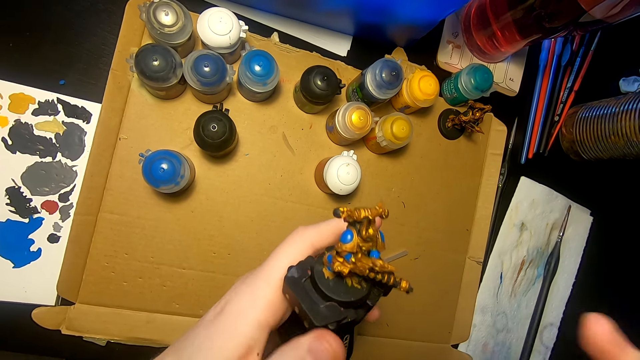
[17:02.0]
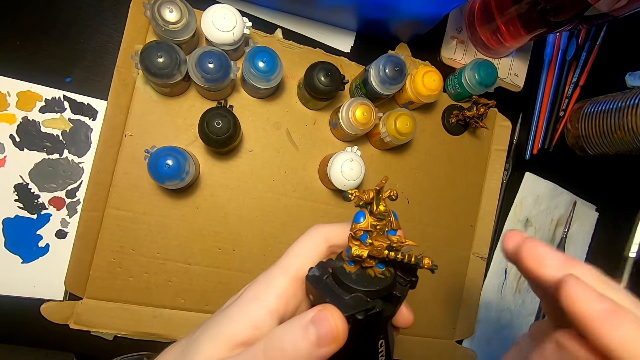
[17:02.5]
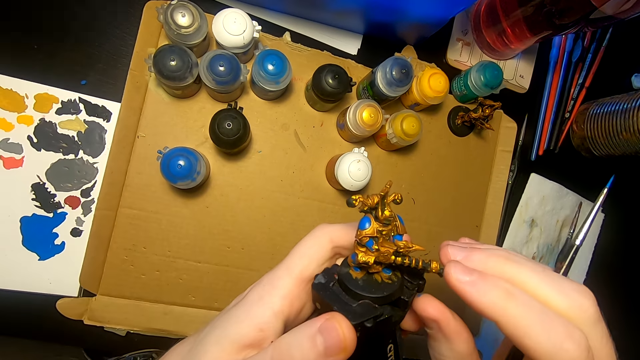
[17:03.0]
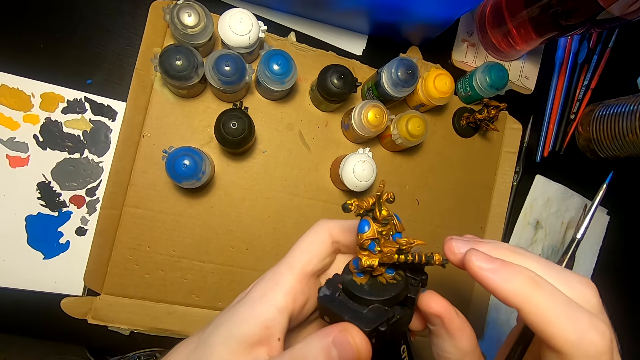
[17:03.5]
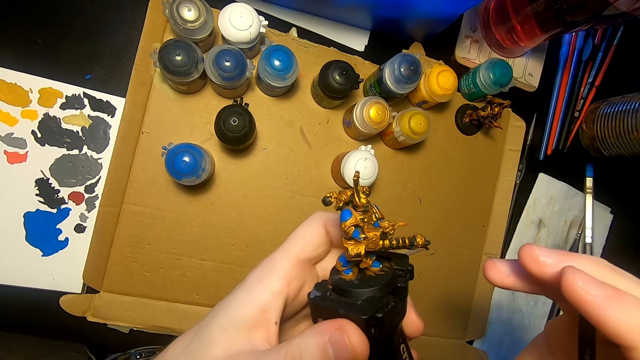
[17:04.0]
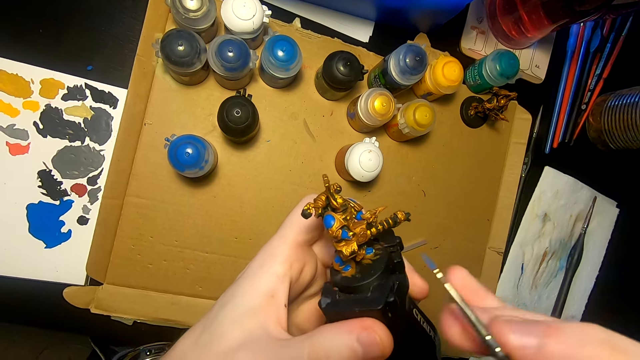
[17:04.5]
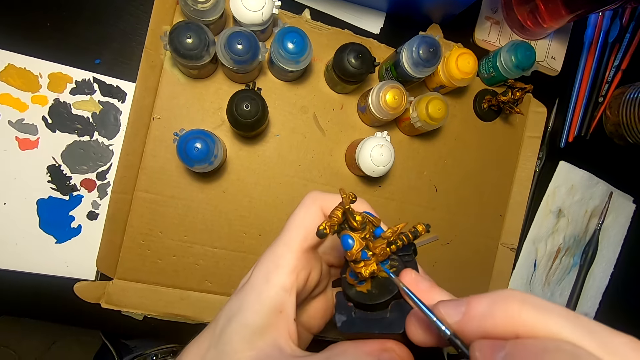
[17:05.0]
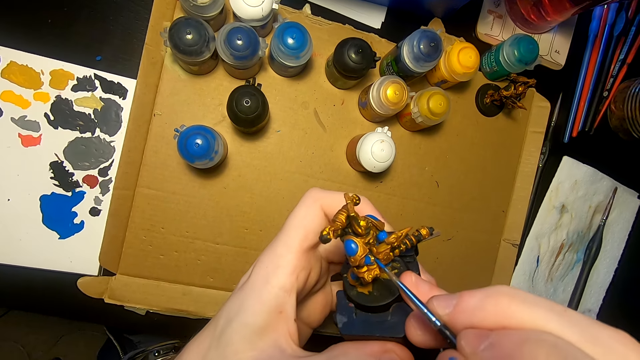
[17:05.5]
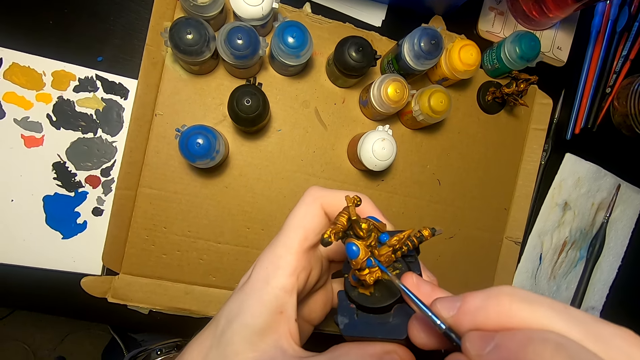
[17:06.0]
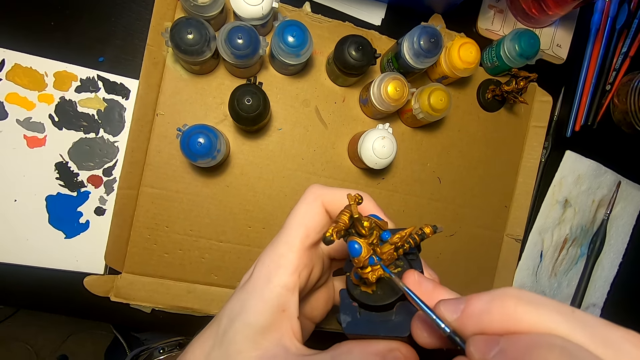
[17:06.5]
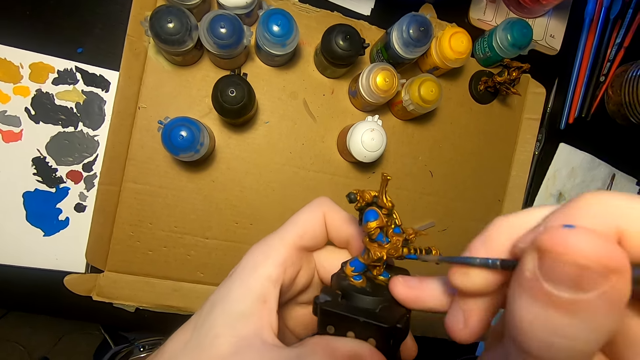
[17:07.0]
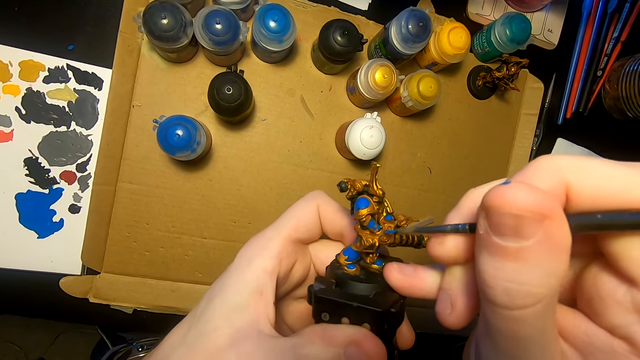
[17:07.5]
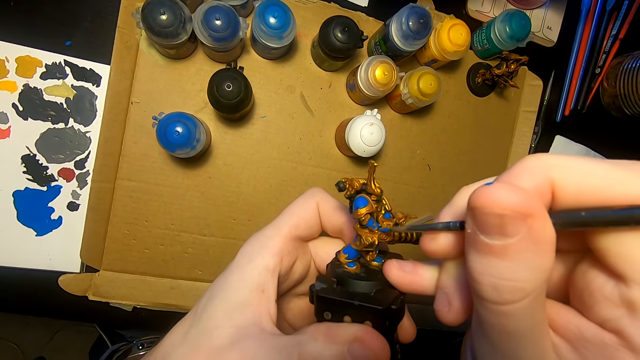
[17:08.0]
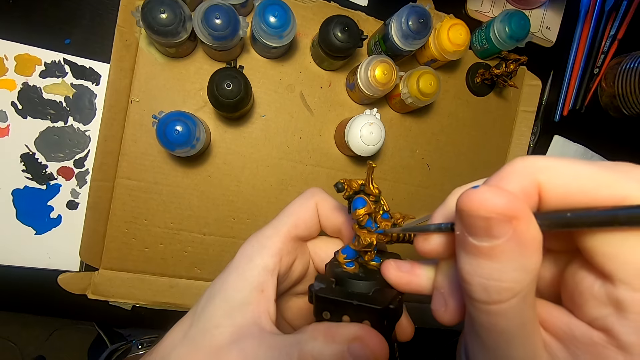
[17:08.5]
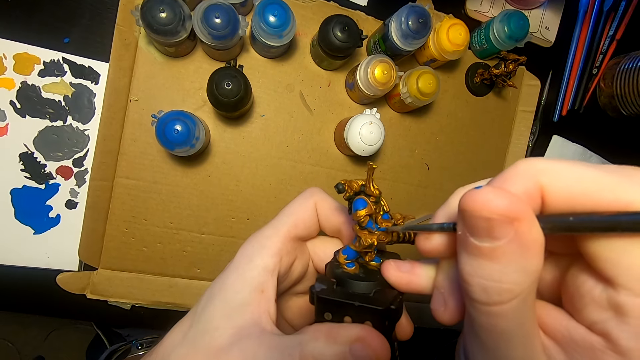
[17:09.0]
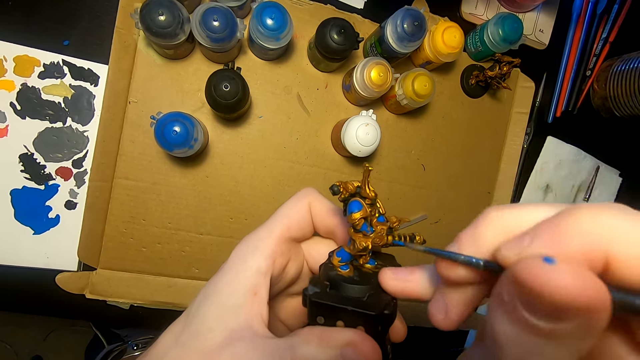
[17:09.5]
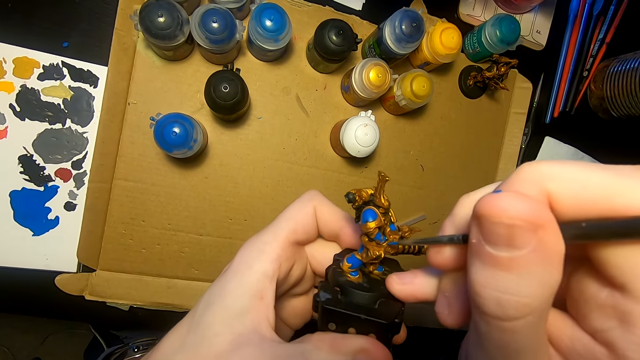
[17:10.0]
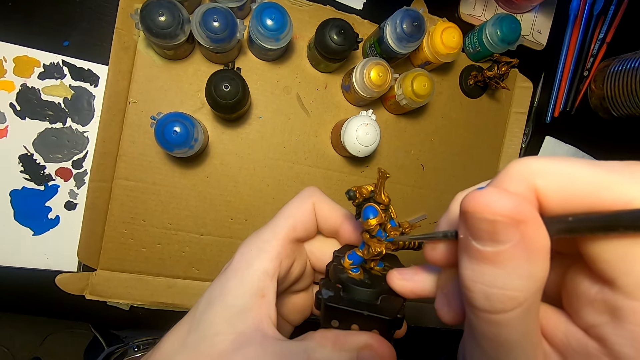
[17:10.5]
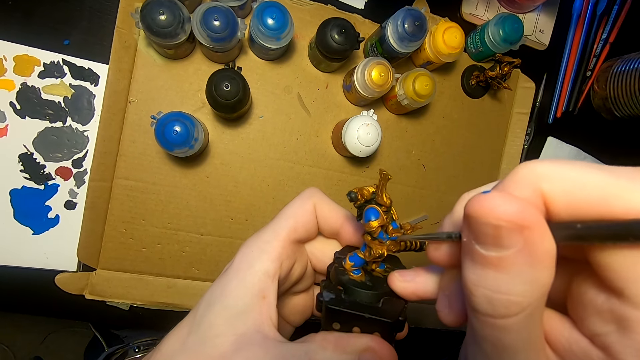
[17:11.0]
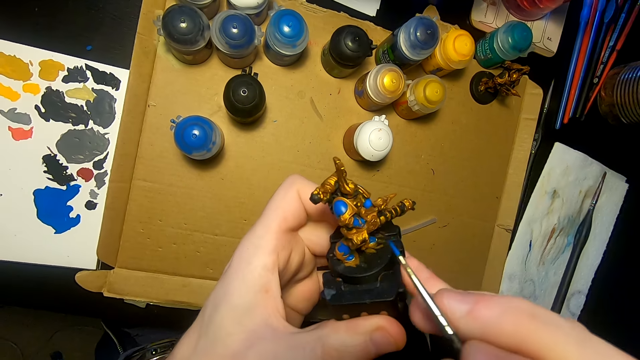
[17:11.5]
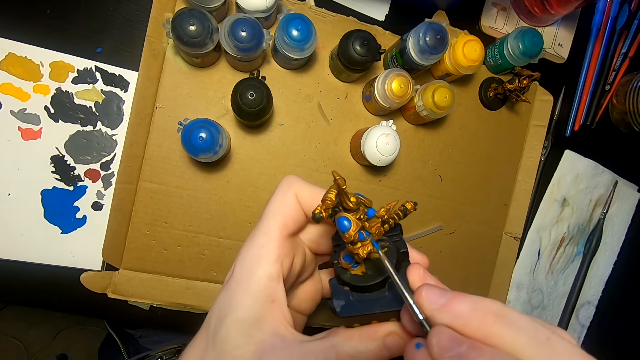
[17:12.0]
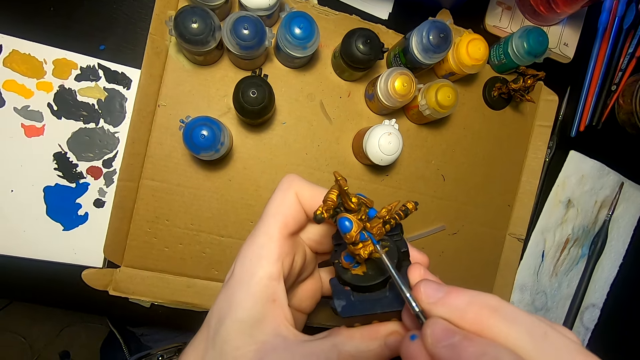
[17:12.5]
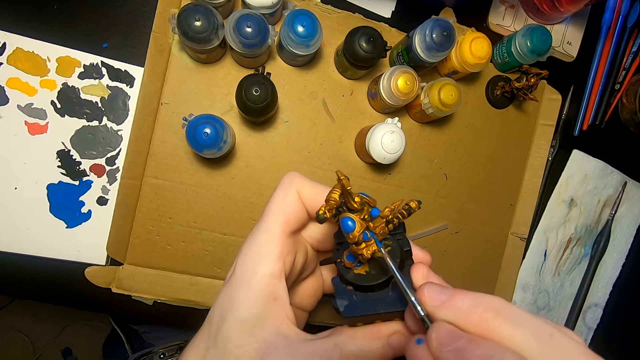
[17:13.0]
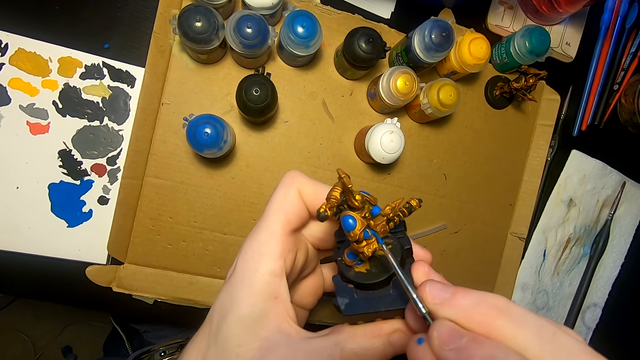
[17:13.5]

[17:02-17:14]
The camera wearer stares at the model sculpture. They paint the model sculpture with a painting brush.

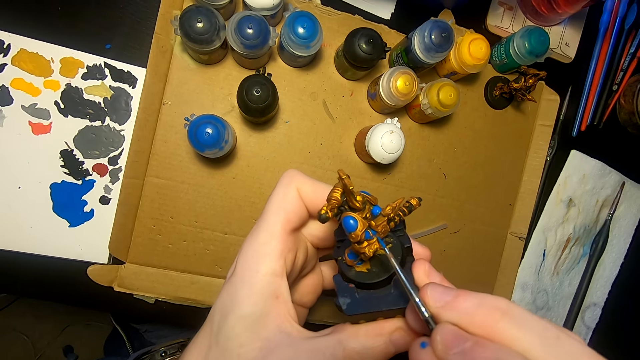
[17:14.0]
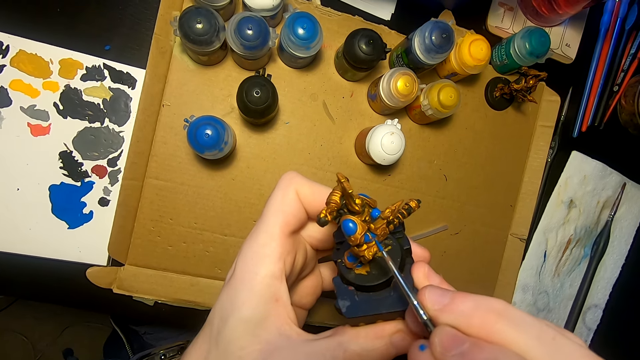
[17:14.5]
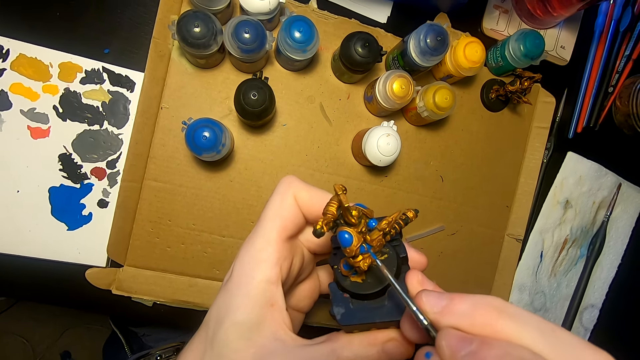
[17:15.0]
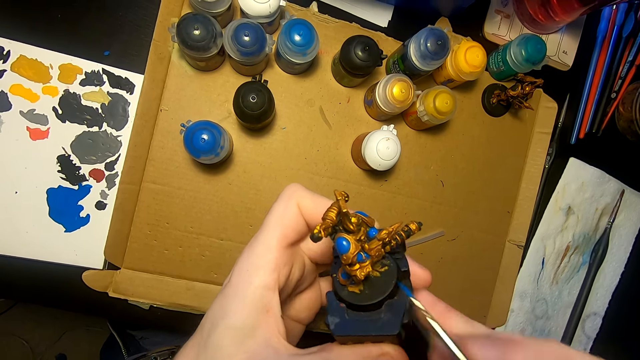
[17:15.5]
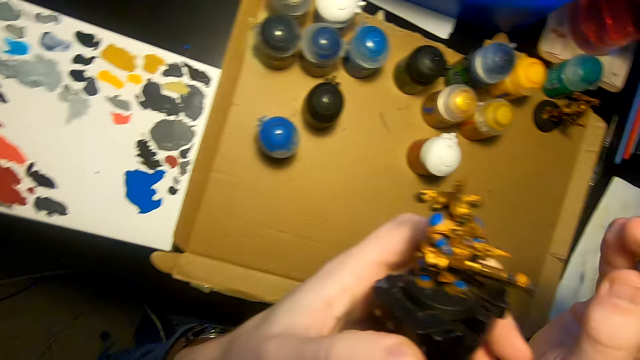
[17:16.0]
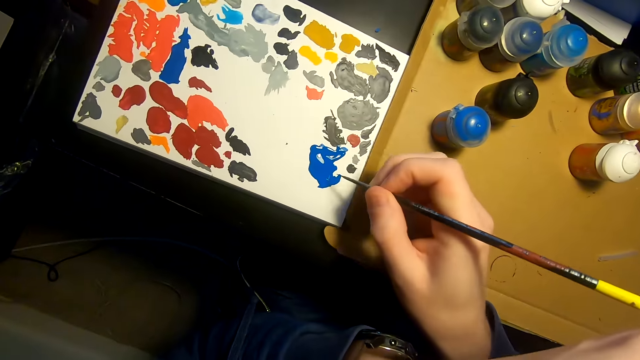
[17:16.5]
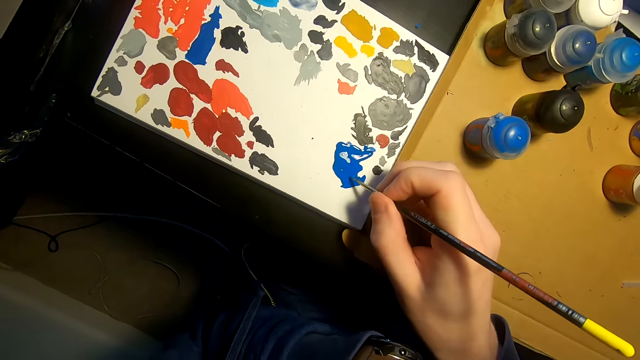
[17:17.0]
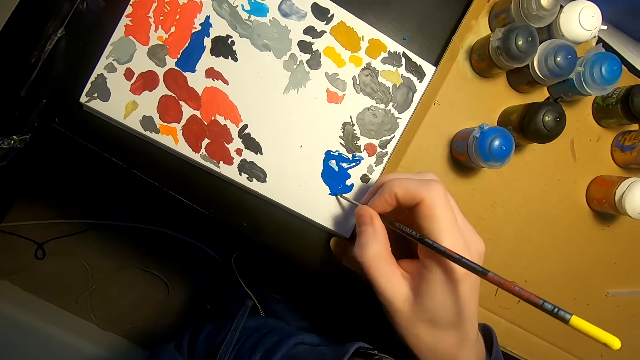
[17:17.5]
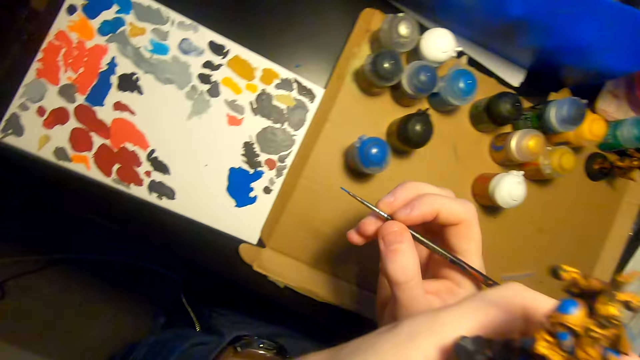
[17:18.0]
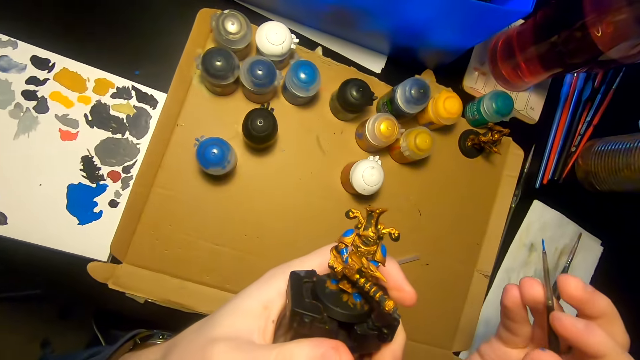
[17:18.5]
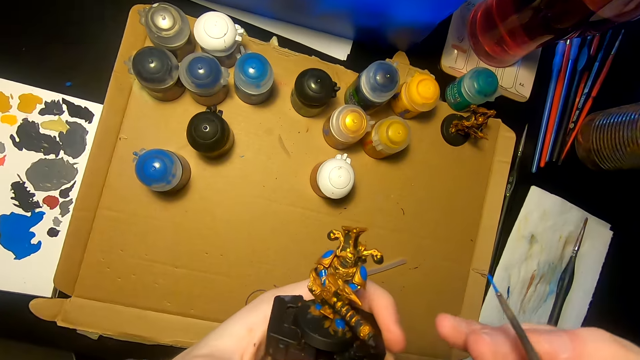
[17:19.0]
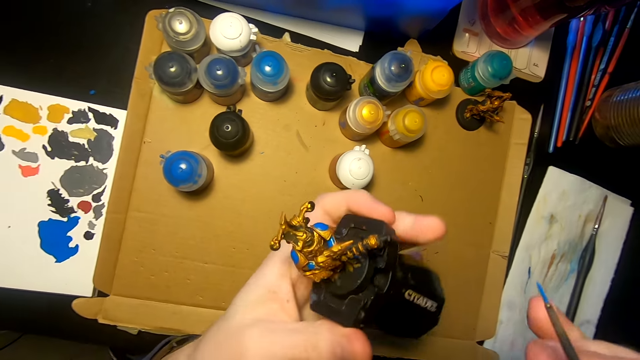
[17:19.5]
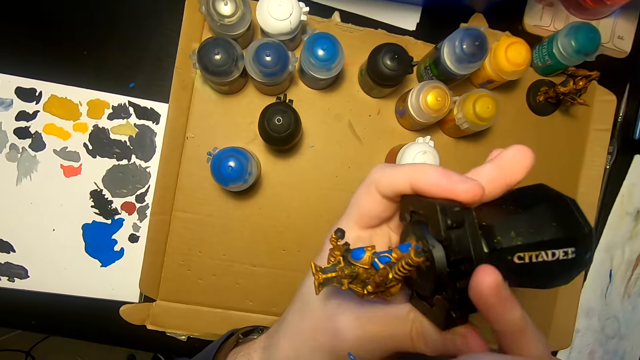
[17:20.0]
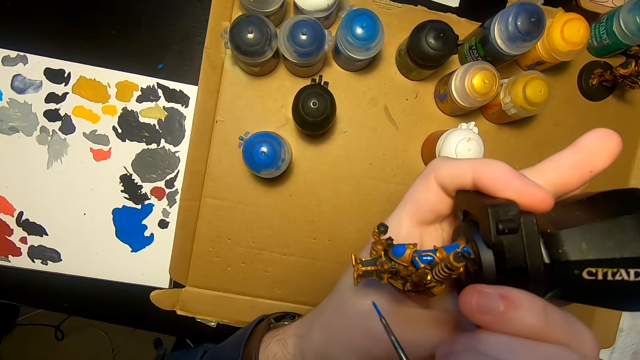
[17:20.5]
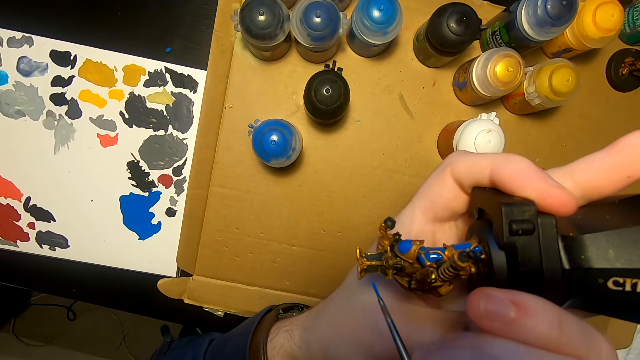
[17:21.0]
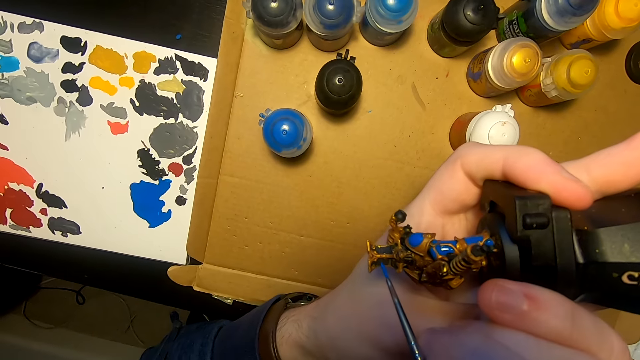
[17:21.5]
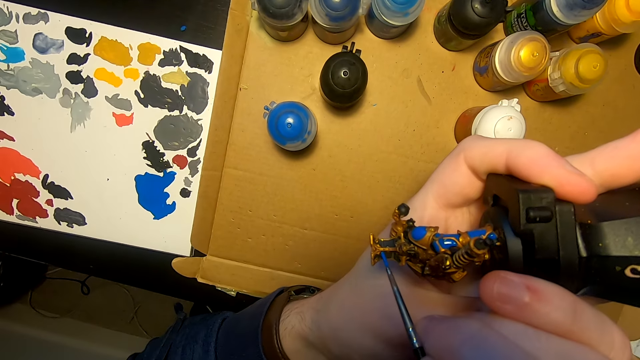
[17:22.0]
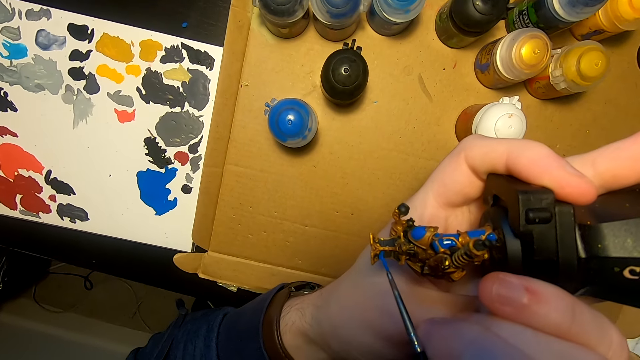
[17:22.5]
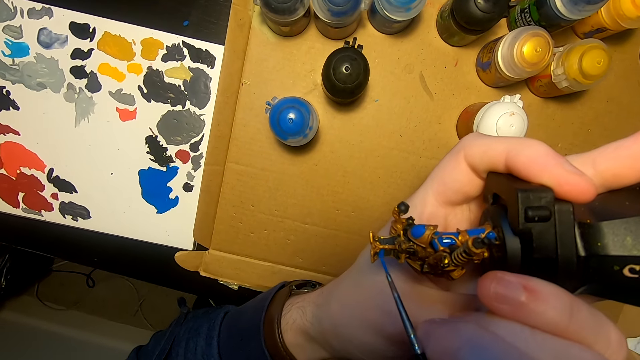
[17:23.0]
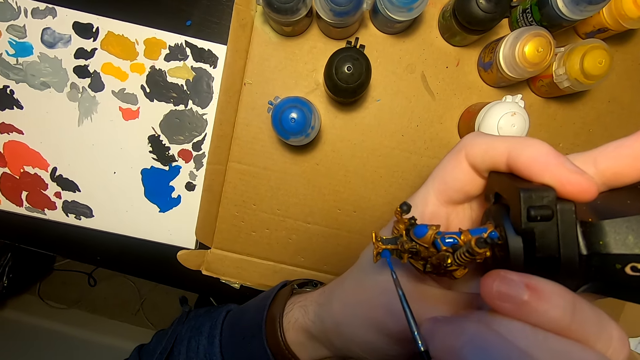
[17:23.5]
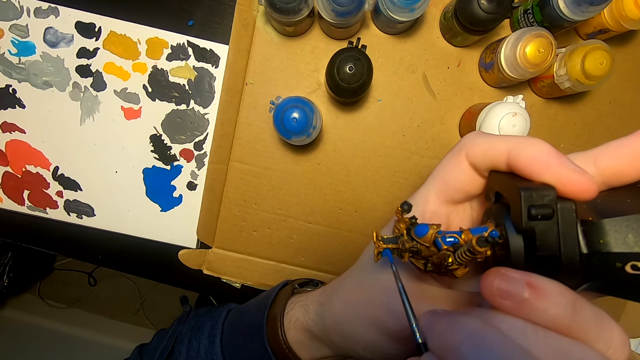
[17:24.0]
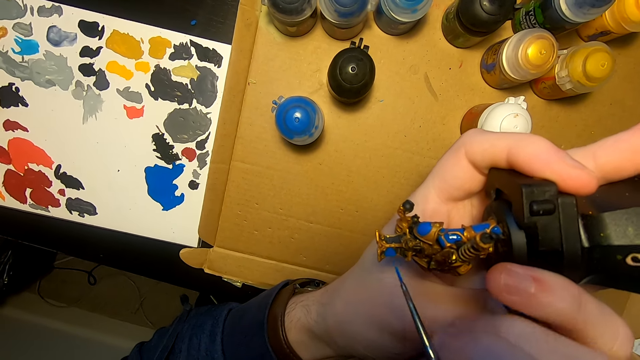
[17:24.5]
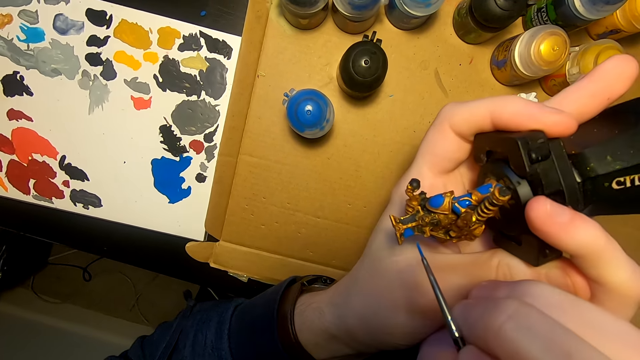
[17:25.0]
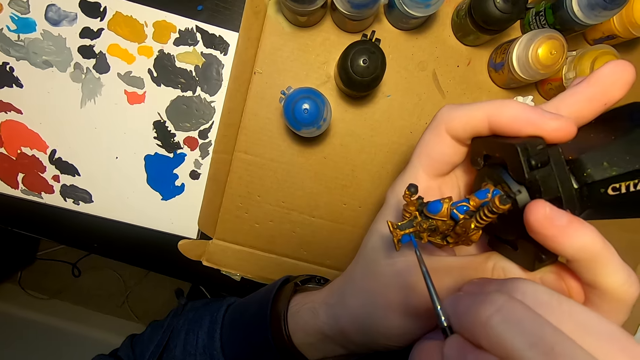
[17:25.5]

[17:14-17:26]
The camera wearer dips the paint brush in the paint. They turn something. They paint the model sculpture with the painting brush.
